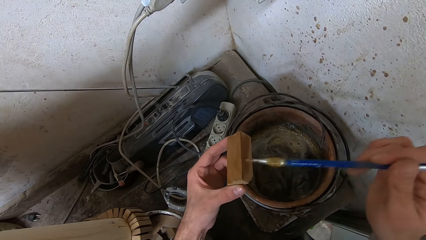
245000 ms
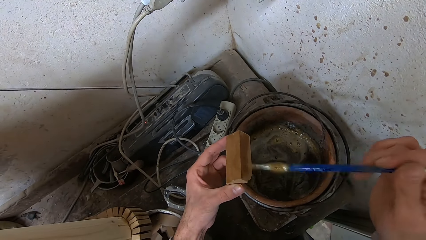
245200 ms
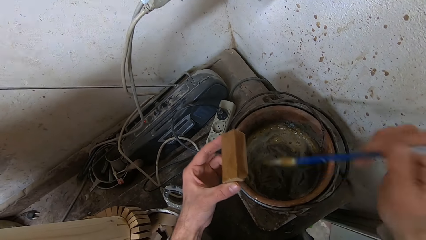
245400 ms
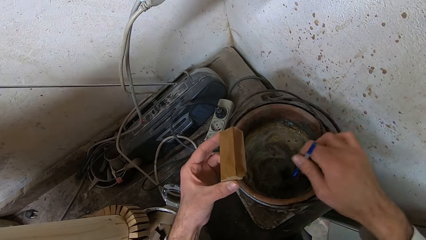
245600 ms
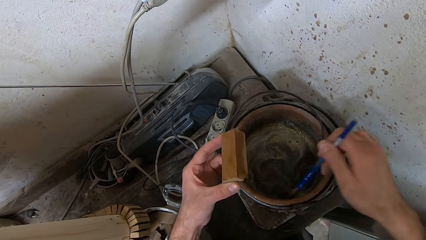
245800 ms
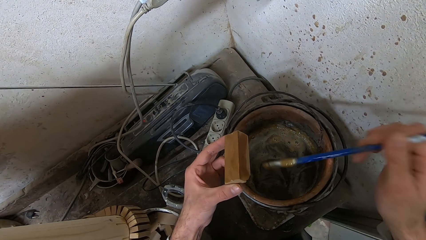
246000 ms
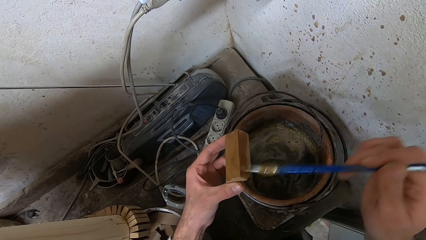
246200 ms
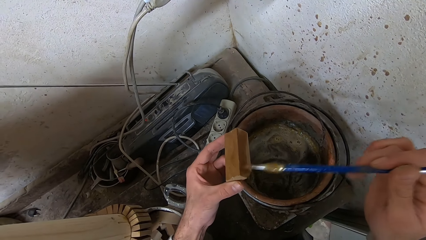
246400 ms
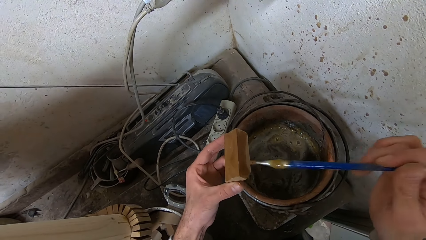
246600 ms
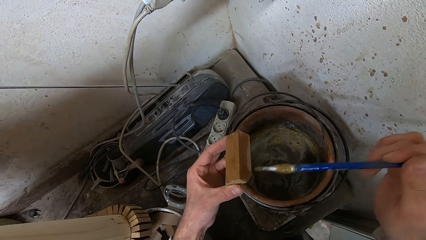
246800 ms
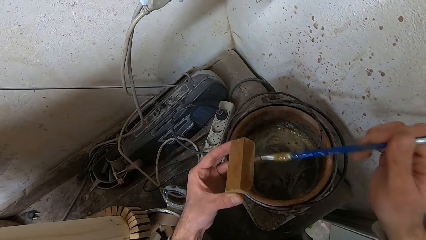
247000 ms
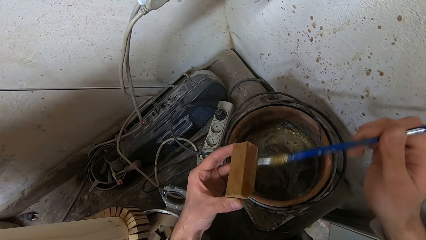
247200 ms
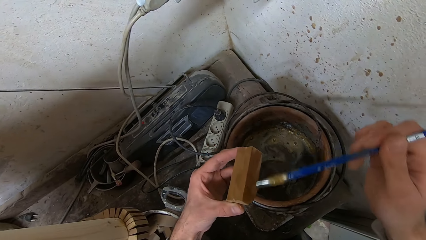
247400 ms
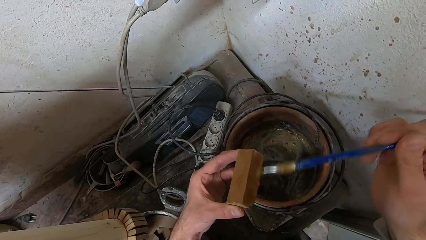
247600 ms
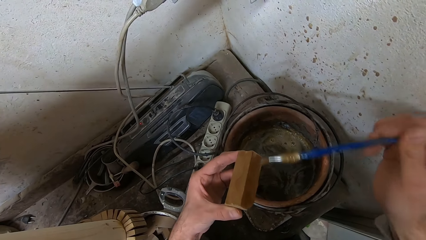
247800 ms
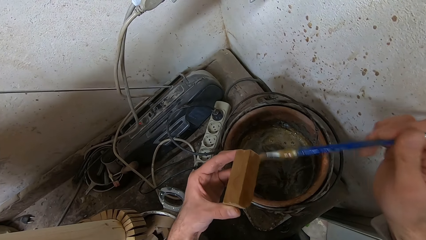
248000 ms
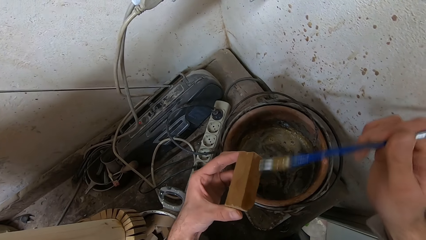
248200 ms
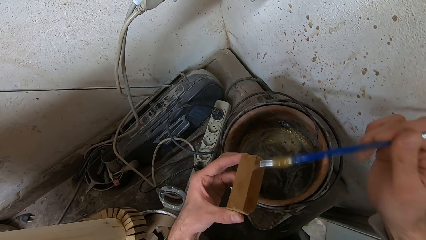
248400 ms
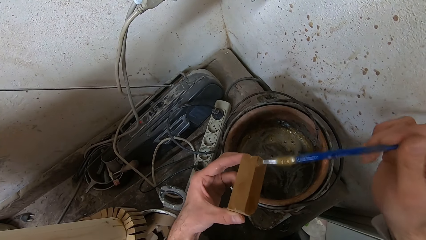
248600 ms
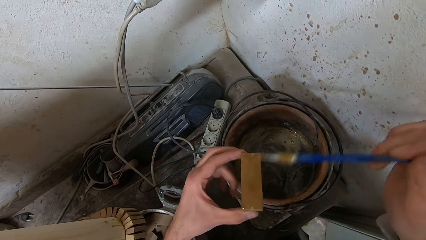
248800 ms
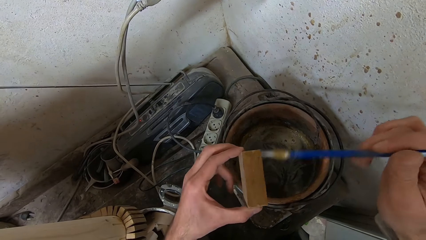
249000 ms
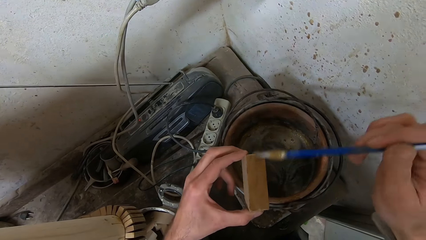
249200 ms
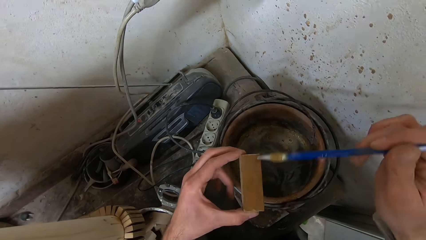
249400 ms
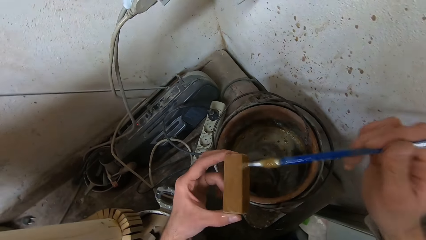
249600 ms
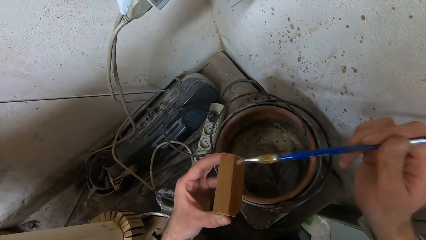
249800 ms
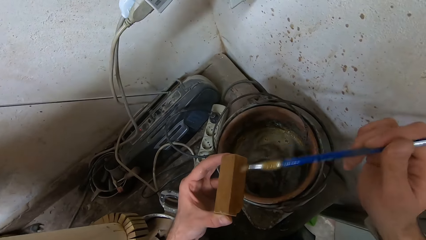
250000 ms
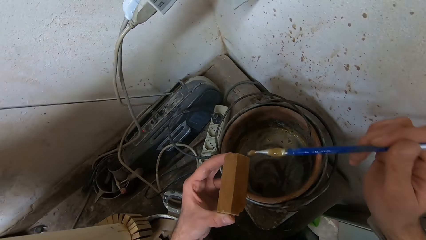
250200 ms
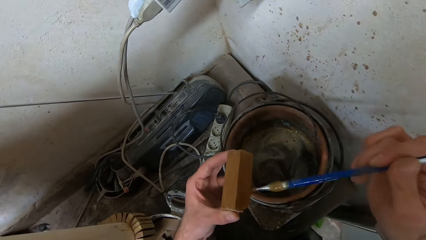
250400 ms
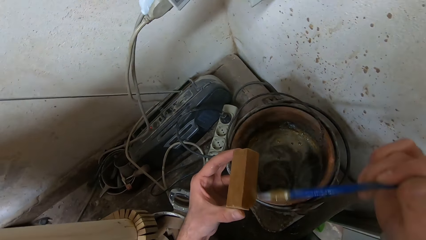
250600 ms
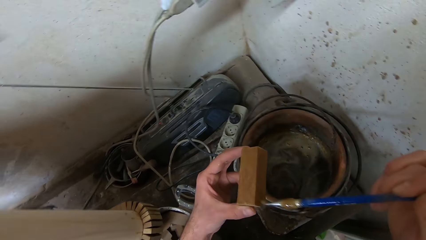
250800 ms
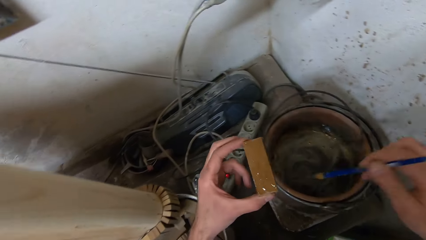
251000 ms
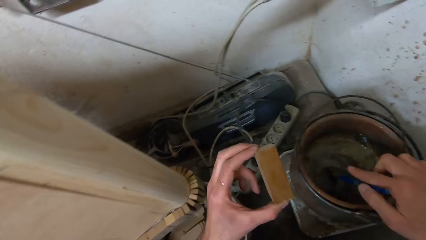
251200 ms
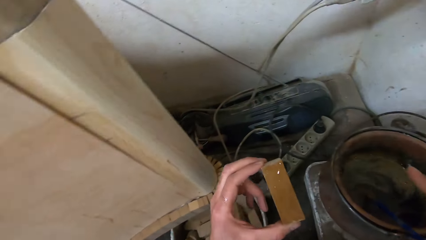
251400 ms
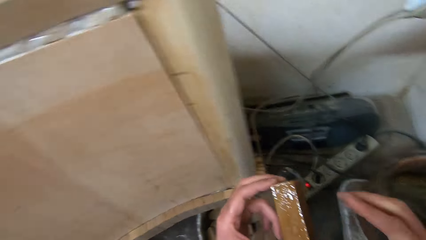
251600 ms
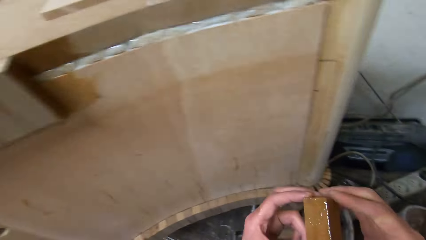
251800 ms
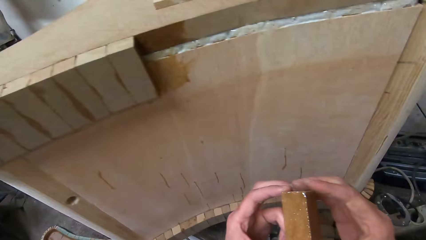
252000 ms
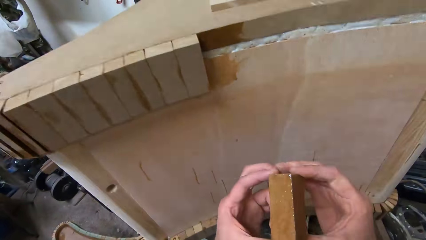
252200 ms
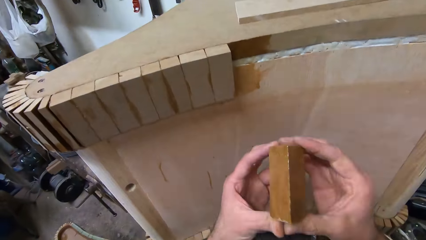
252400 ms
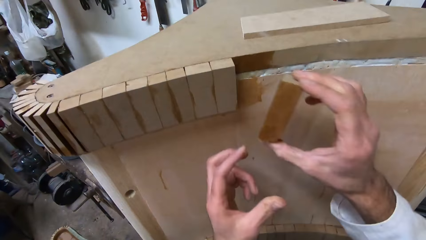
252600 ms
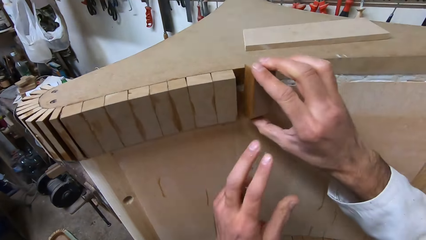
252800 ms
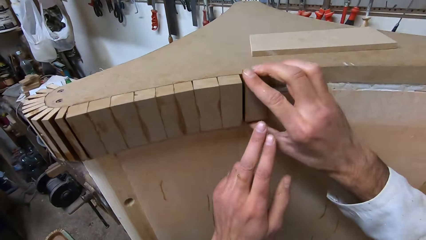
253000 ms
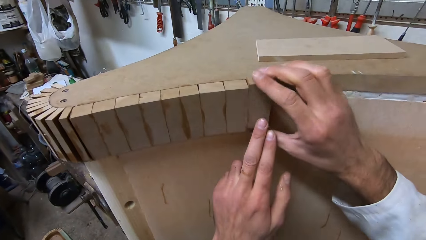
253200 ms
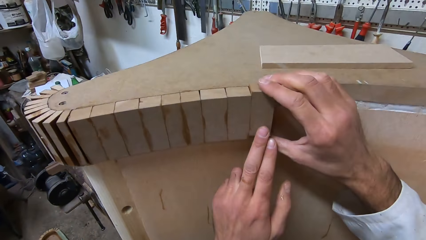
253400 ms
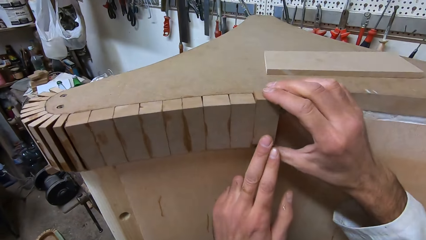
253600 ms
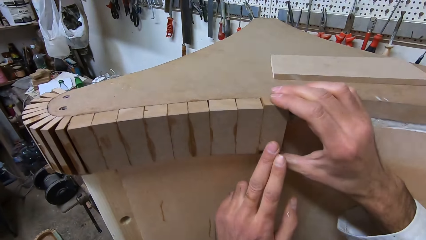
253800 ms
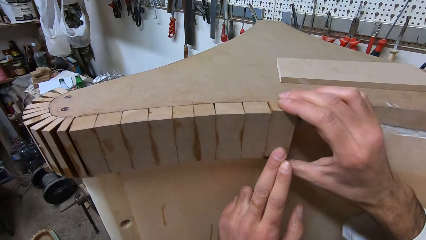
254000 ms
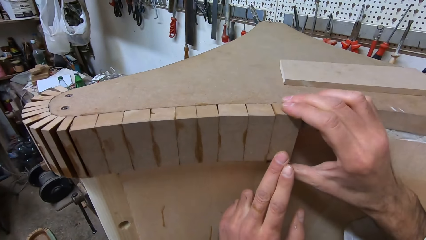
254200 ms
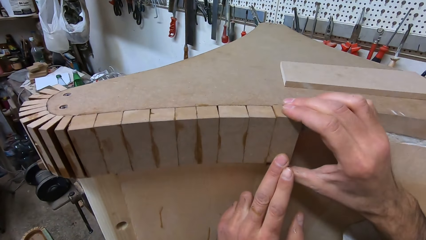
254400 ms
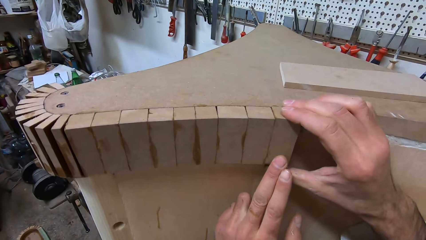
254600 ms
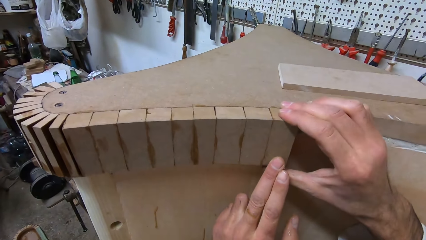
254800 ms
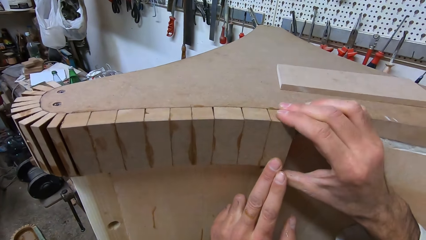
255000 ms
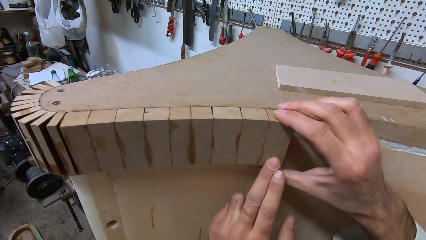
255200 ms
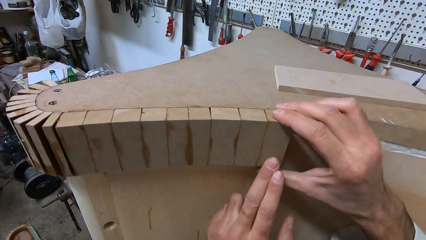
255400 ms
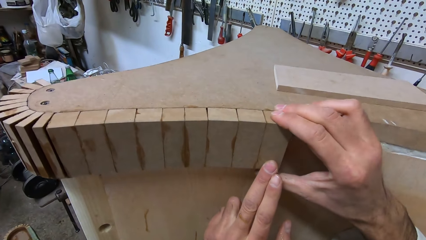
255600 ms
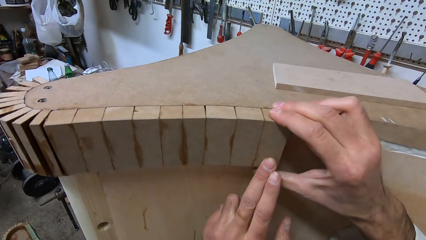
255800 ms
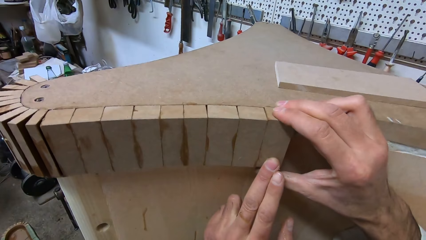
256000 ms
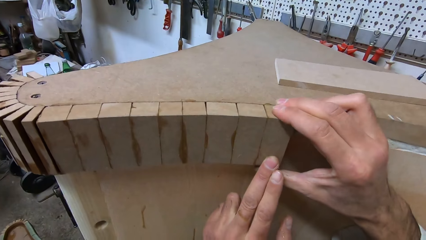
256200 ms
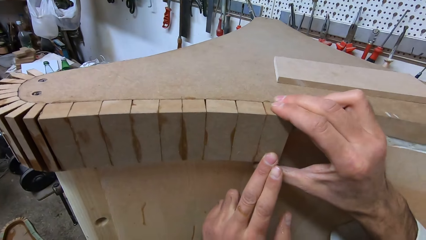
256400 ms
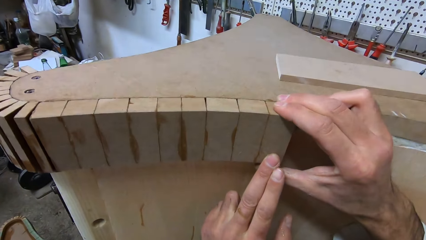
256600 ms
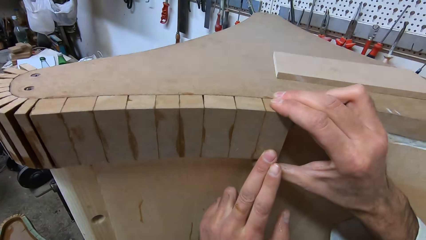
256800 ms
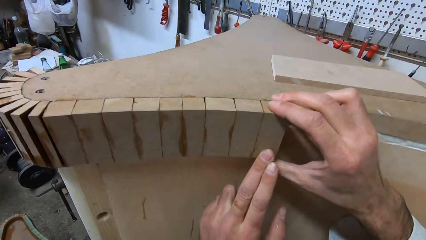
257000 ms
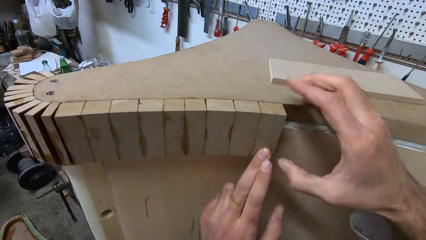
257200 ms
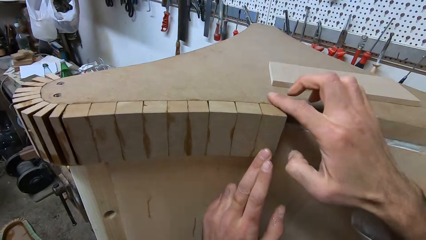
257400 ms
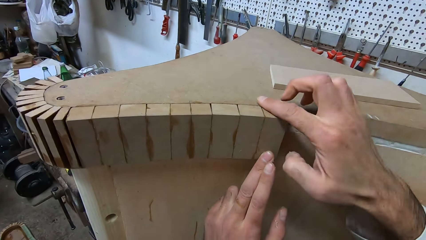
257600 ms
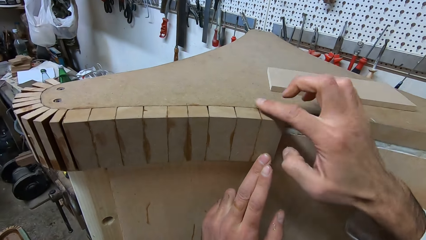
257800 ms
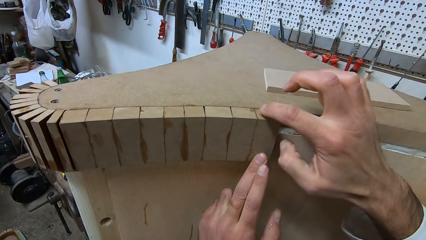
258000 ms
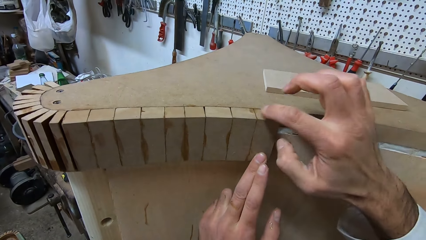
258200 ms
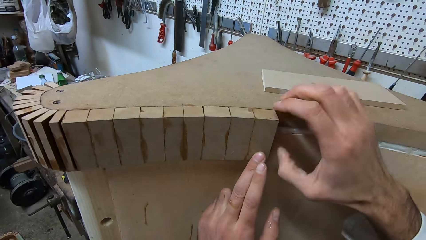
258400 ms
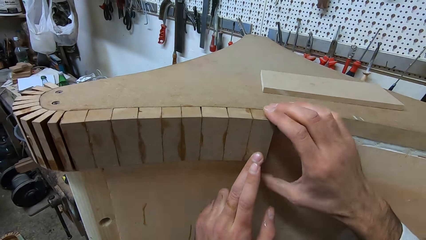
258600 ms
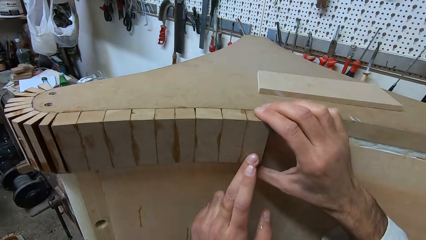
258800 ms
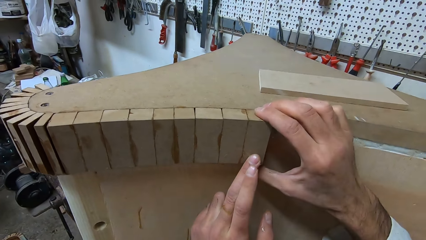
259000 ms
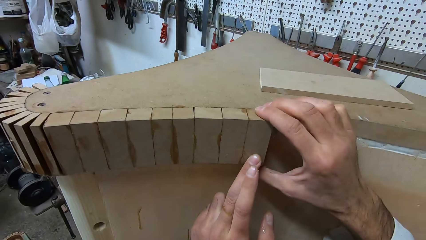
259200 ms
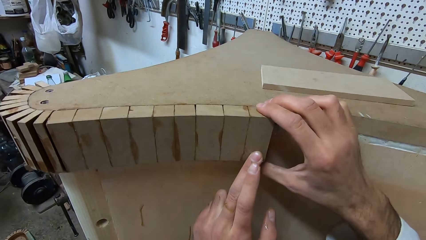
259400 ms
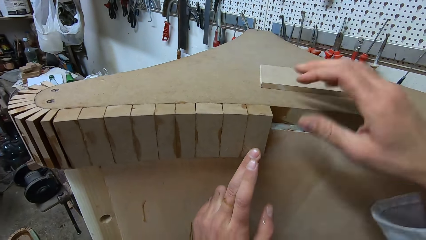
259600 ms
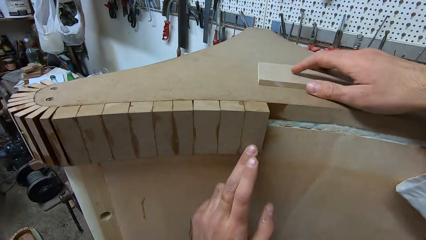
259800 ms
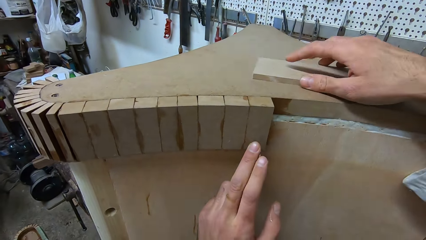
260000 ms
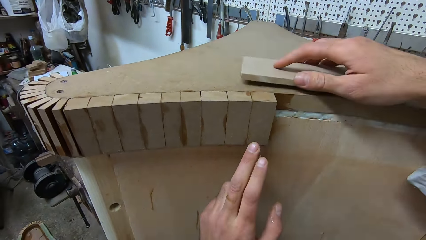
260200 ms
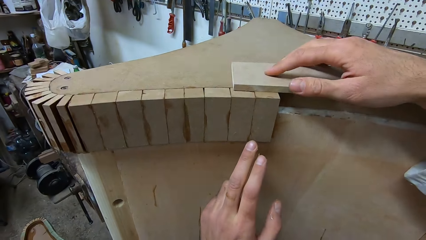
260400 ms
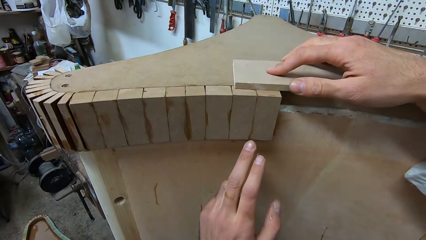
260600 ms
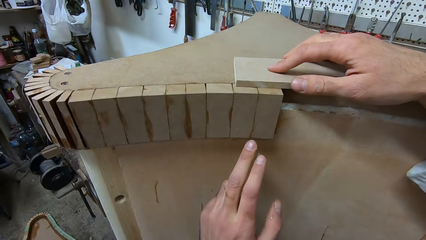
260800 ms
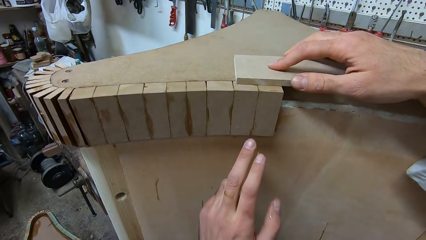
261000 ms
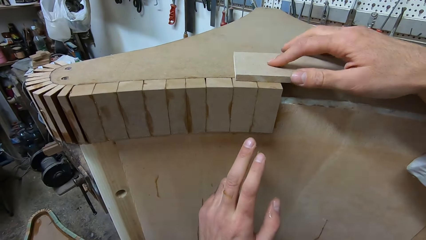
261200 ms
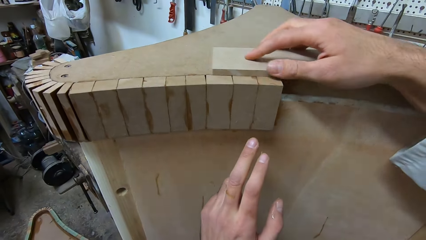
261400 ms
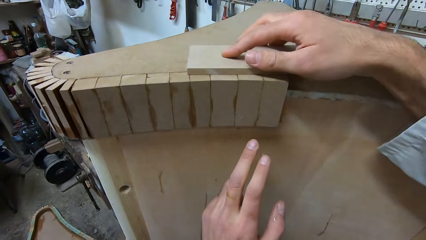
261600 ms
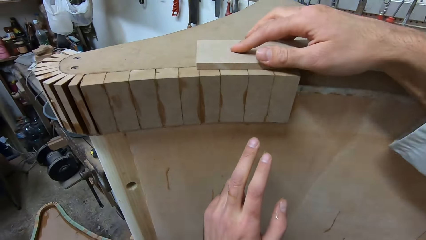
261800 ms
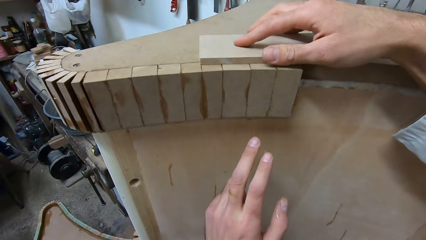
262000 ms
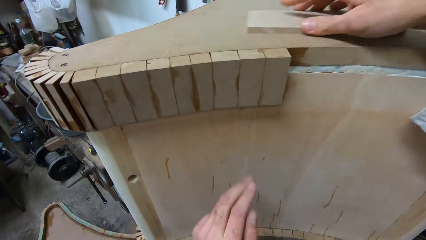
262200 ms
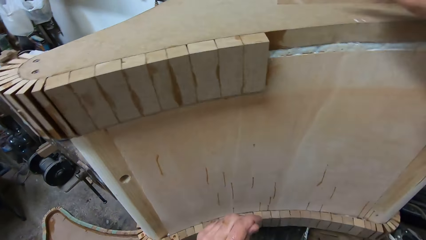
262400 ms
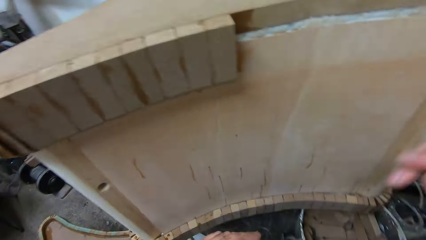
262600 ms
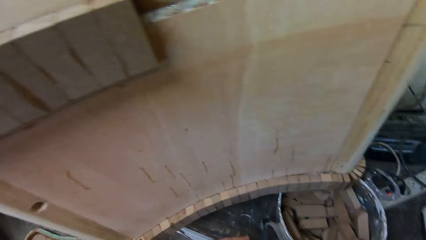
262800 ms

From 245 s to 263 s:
The camera wearer applies the glue to the piece of wood. He dips the glue brush into the bucket of glue. He applies the glue to the piece of wood. He drops the glue brush into the bucket of glue. He attaches the piece of wood to the furniture. He wipes off the glue on the top of the wood with his right hand. He picks up a piece of wood. He moves the wood on top of the furniture.
